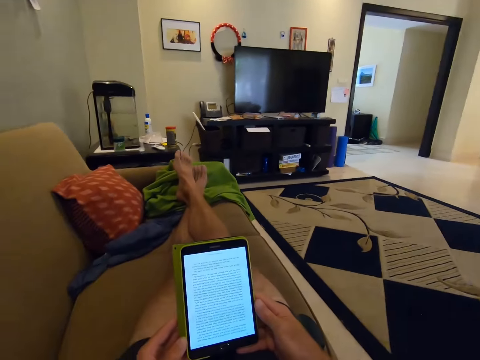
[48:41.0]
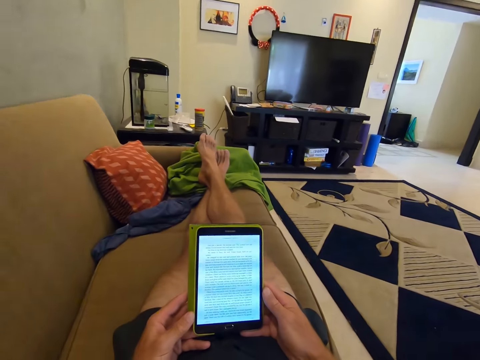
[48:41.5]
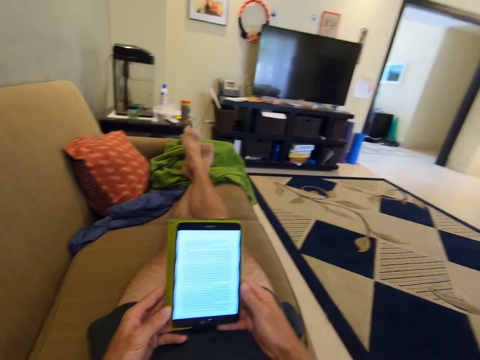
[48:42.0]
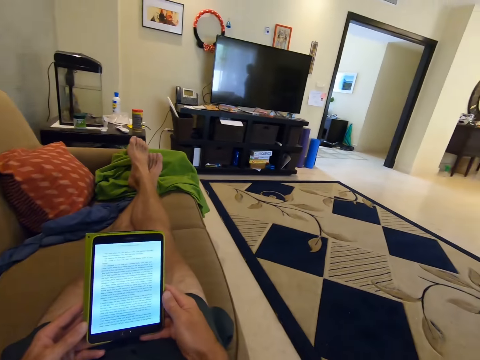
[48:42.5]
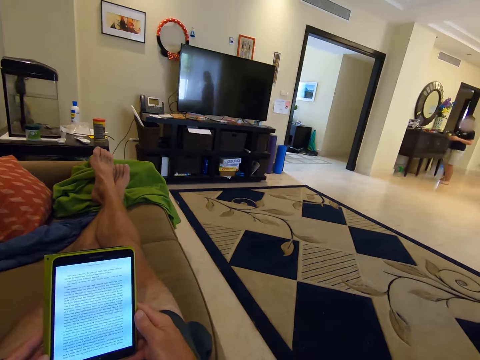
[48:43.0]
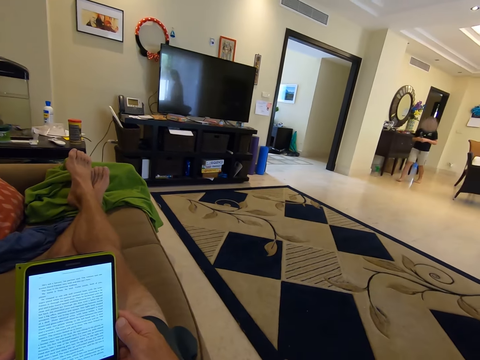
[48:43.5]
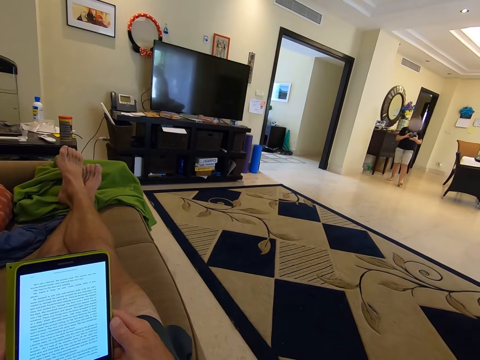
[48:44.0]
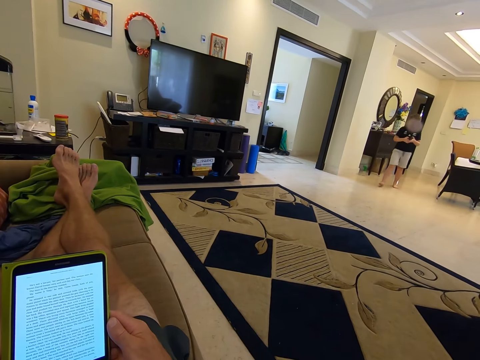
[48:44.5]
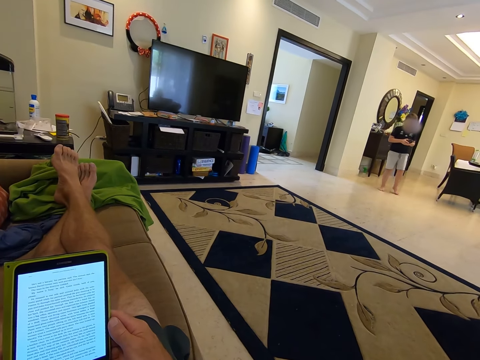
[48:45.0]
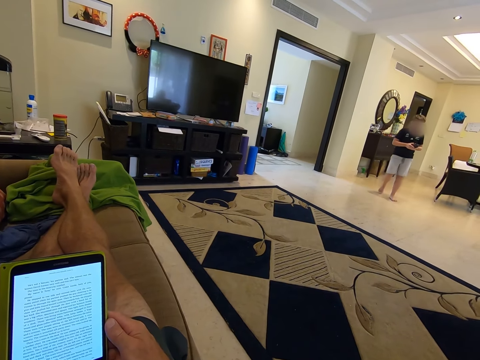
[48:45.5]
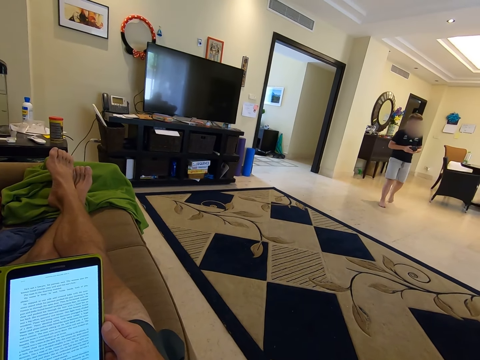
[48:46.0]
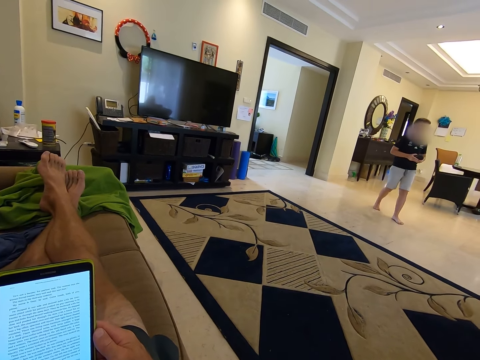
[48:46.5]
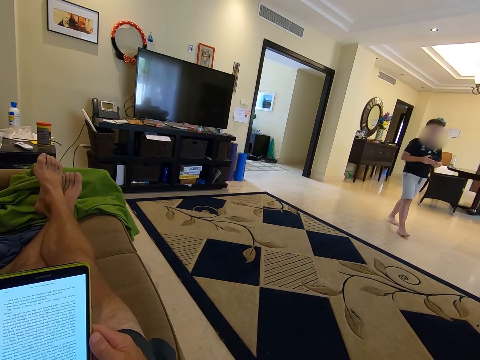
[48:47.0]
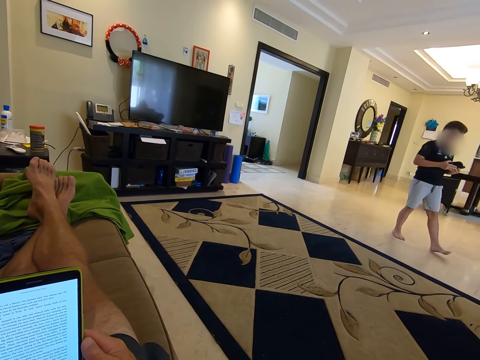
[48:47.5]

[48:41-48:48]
The camera wearer reads on the tablet. A boy picks up a tablet phone.

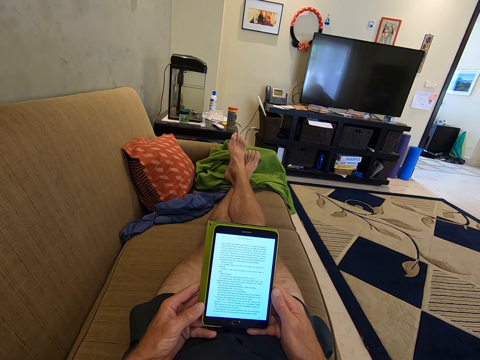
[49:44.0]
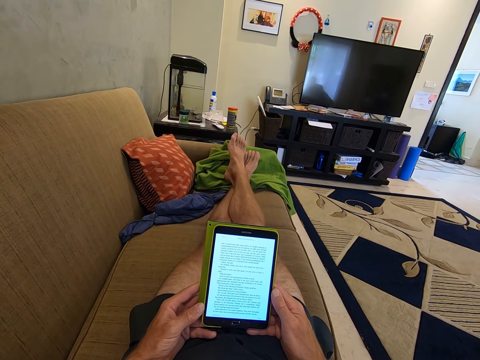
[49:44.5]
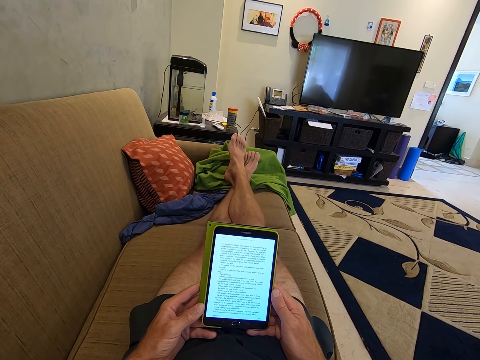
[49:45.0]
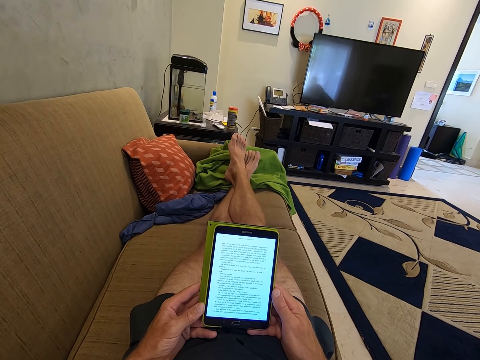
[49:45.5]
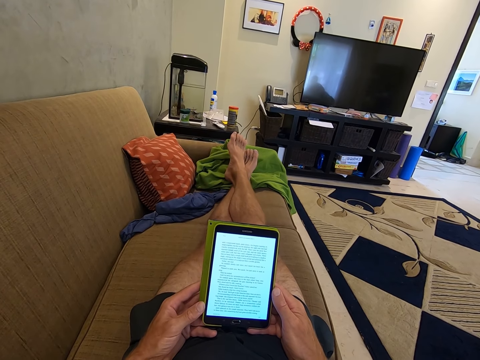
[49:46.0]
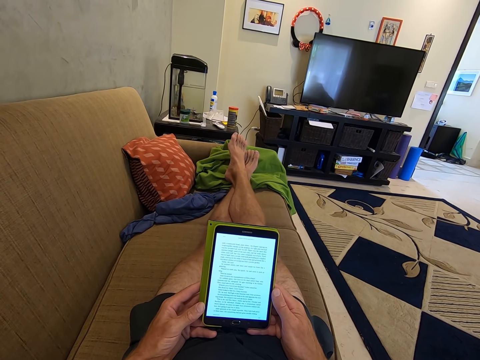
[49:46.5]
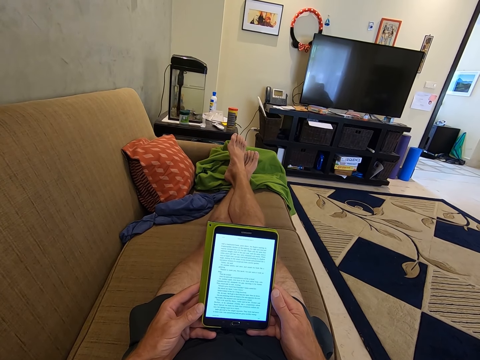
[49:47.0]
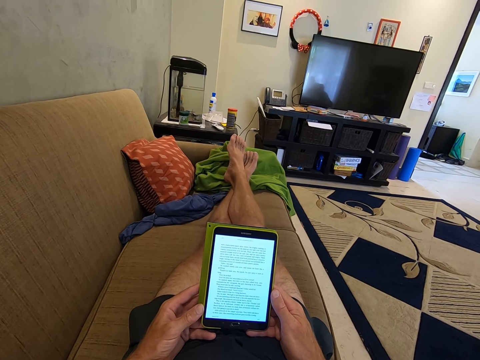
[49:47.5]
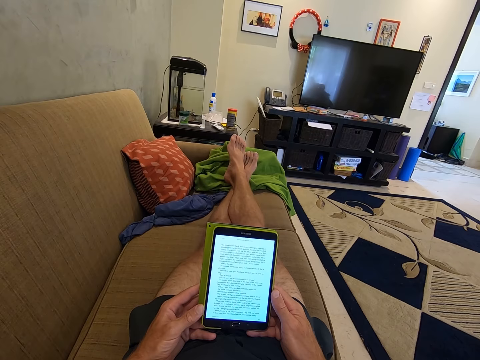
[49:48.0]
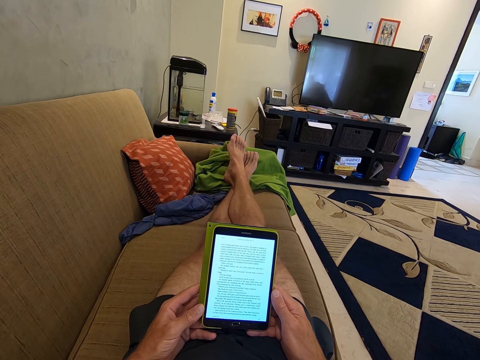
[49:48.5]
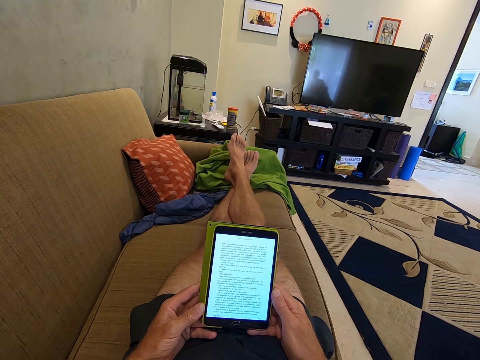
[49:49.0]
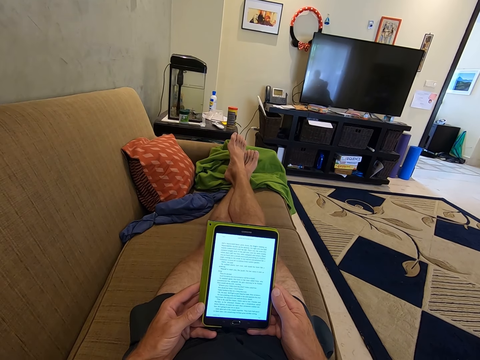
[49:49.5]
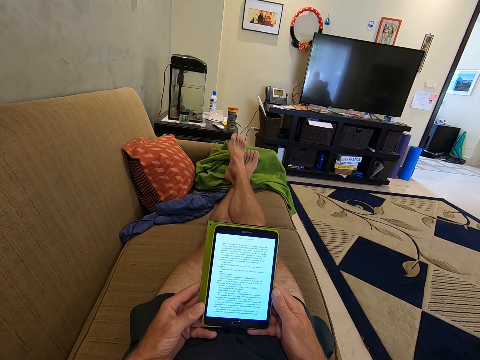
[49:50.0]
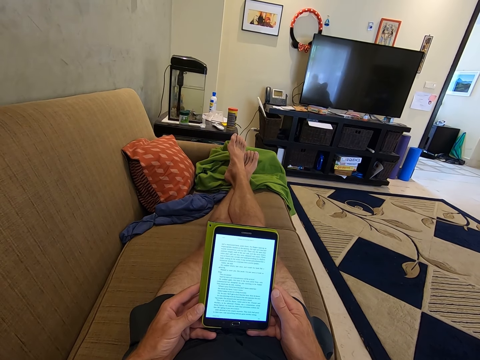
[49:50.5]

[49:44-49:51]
The camera wearer reads from a tablet.

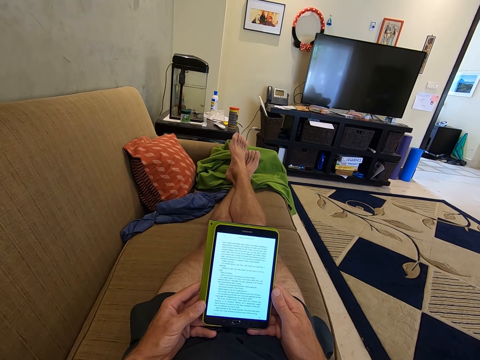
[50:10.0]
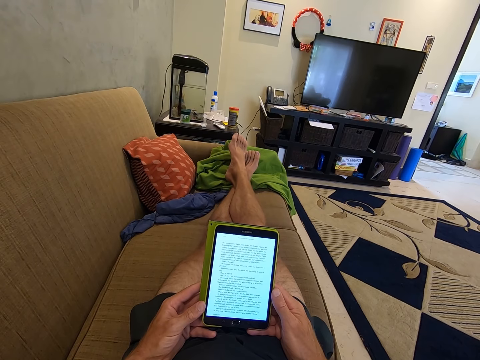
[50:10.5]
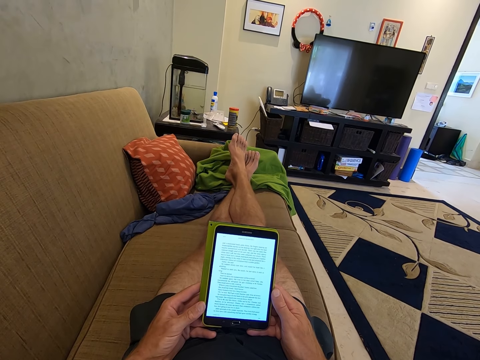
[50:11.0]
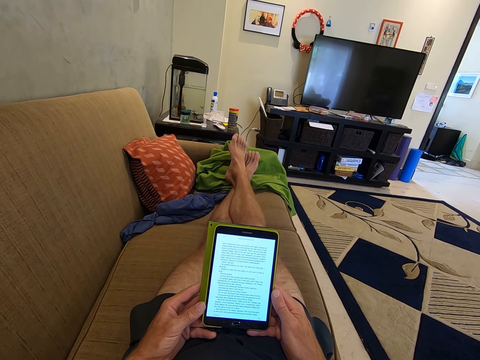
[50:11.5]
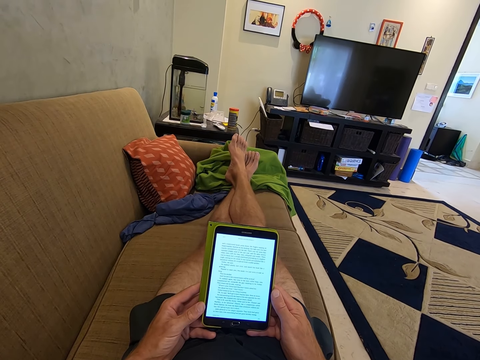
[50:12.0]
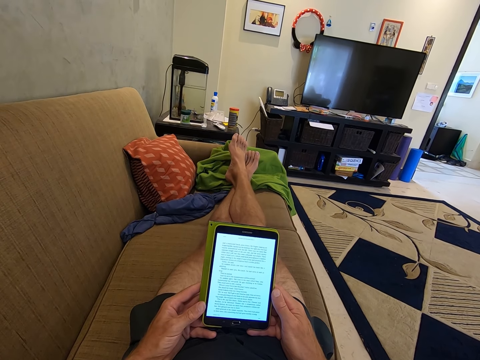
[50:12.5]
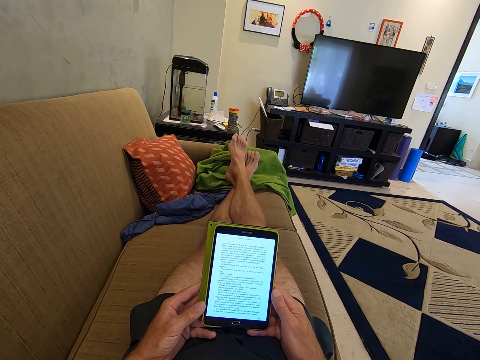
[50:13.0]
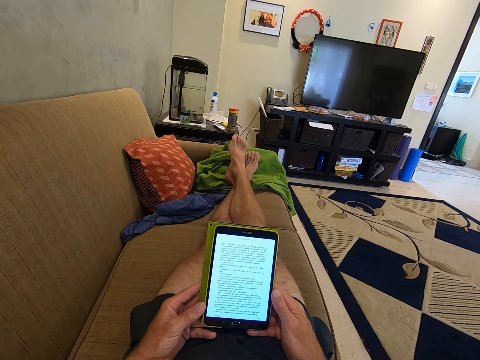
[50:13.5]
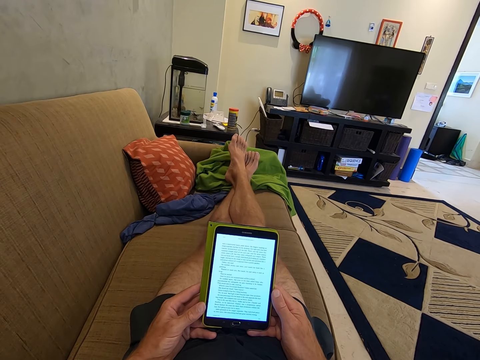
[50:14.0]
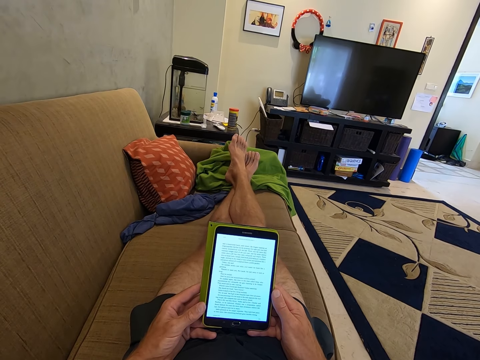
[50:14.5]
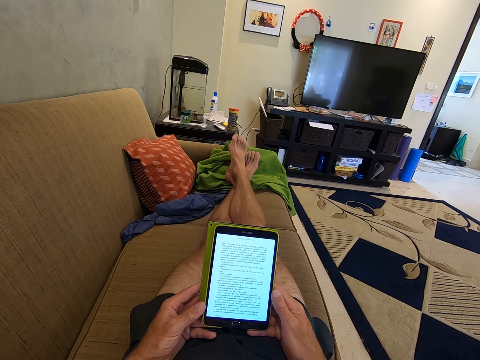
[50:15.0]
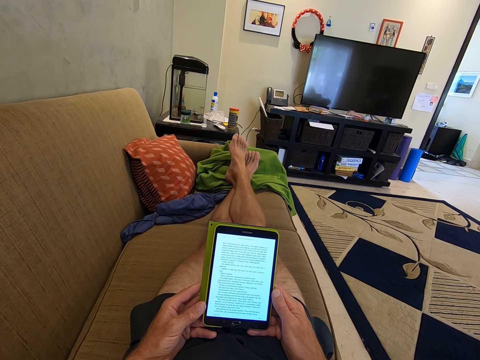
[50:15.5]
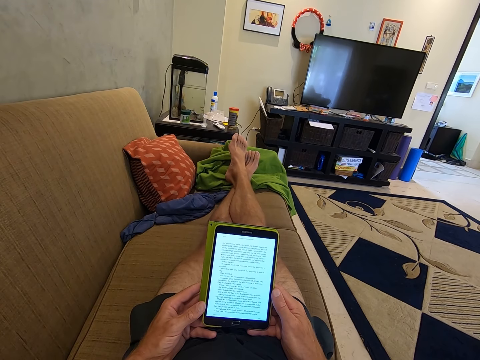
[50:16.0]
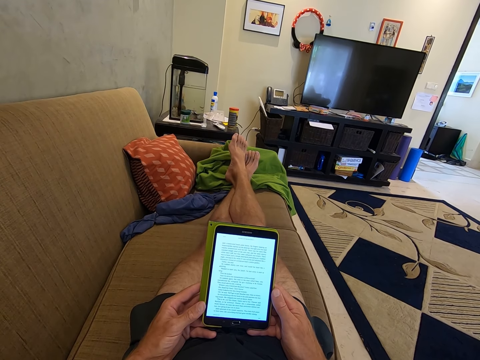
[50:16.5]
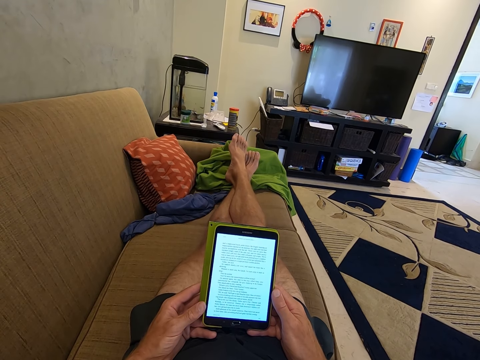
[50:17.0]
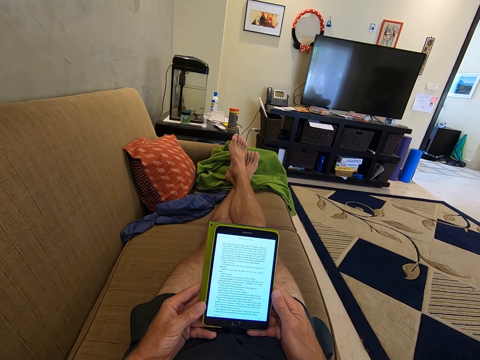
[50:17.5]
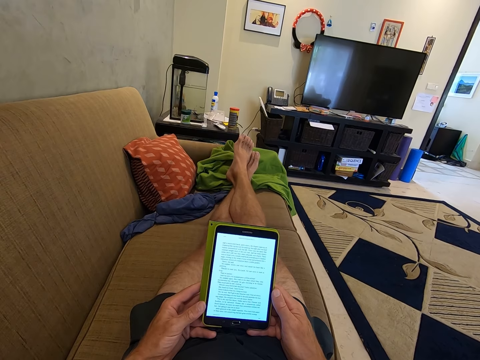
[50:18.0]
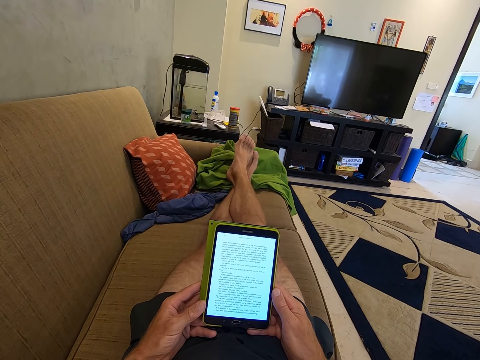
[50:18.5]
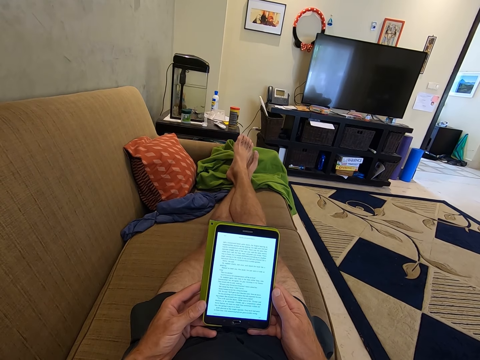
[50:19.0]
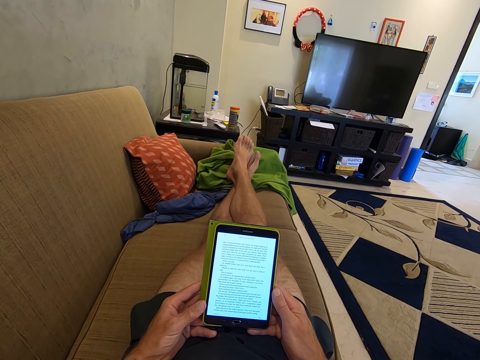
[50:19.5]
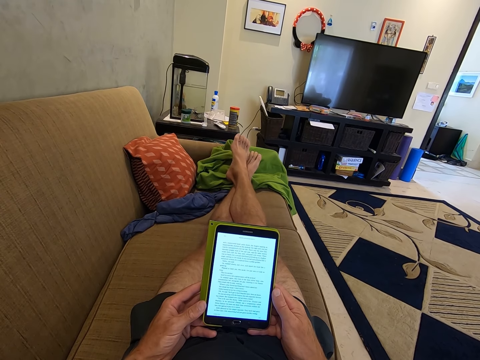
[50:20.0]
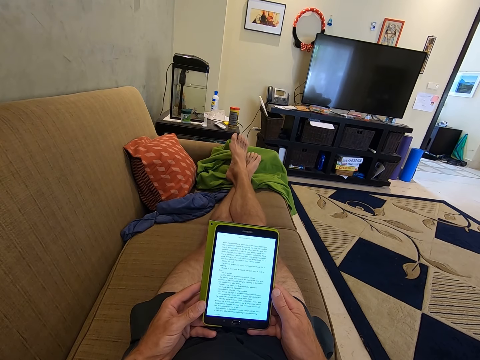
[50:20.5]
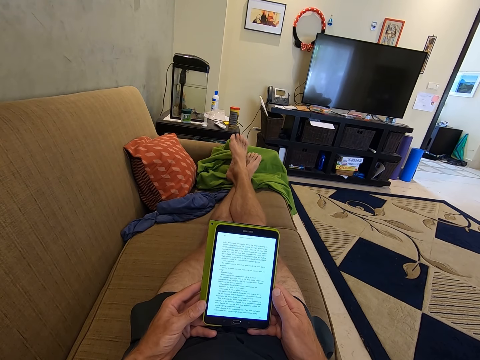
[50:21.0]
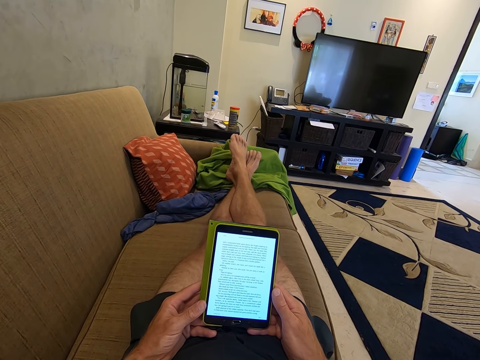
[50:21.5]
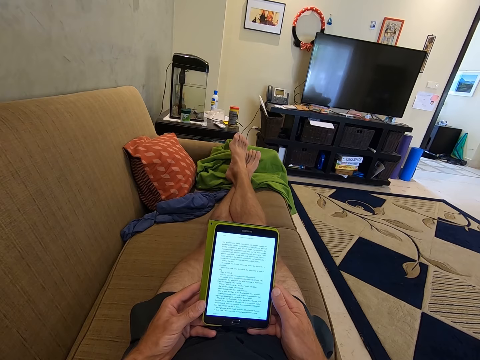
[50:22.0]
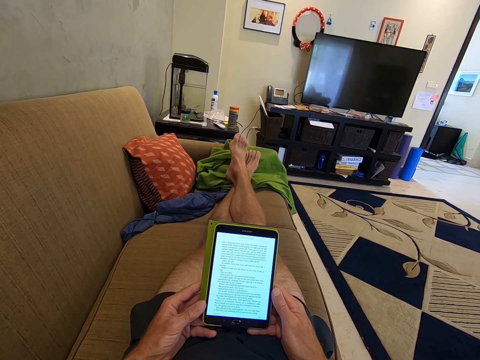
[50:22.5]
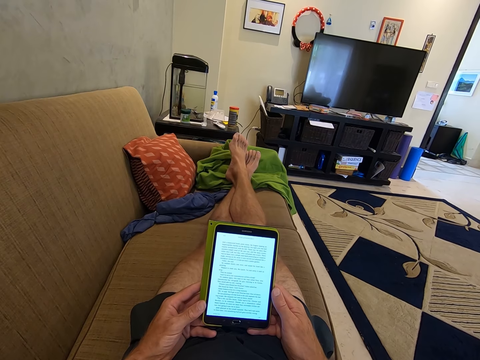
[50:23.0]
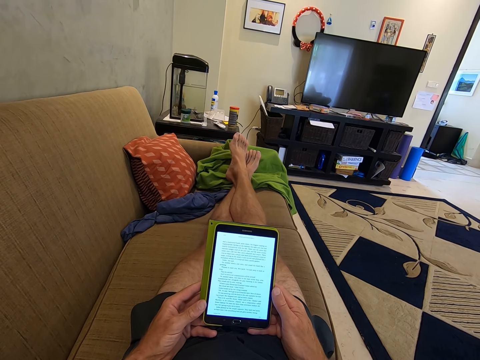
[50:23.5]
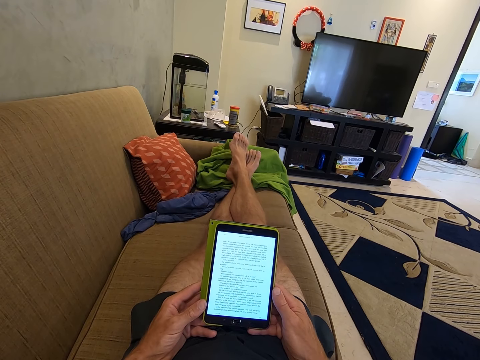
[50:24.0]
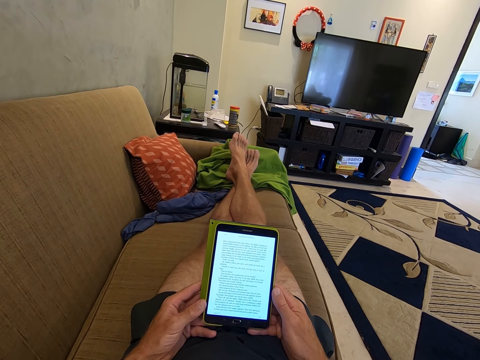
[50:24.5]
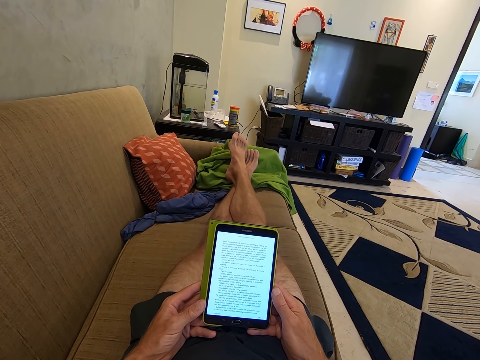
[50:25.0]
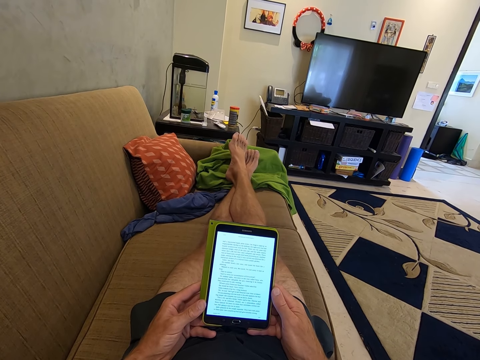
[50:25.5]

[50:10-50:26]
A woman converses with the camera wearer. The camera wearer reads from a tablet.
